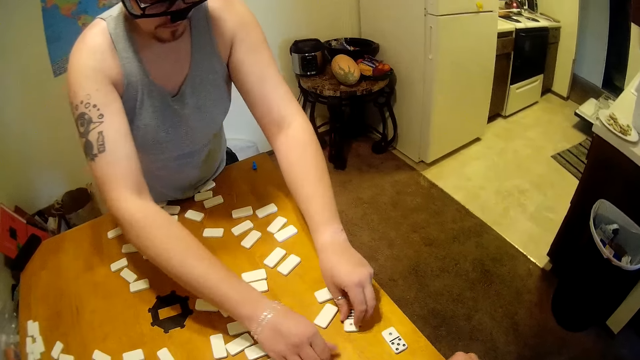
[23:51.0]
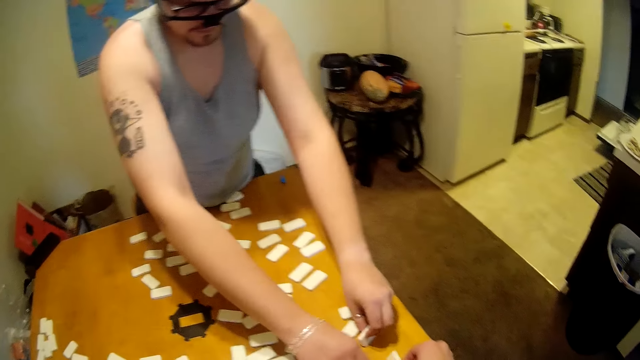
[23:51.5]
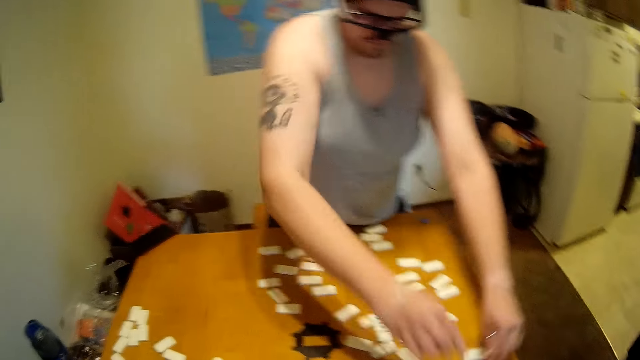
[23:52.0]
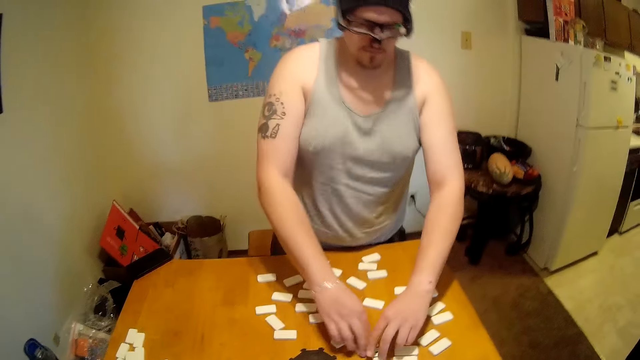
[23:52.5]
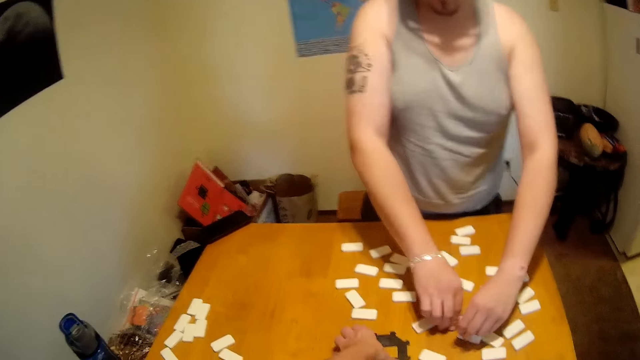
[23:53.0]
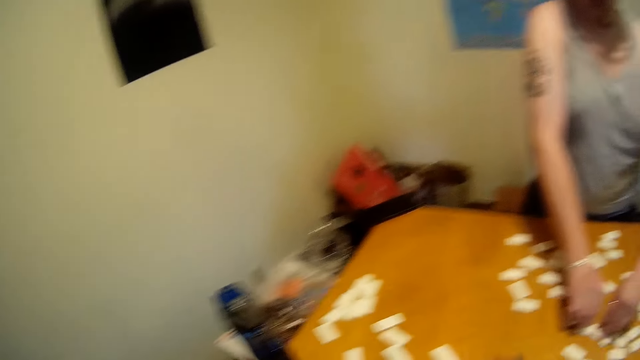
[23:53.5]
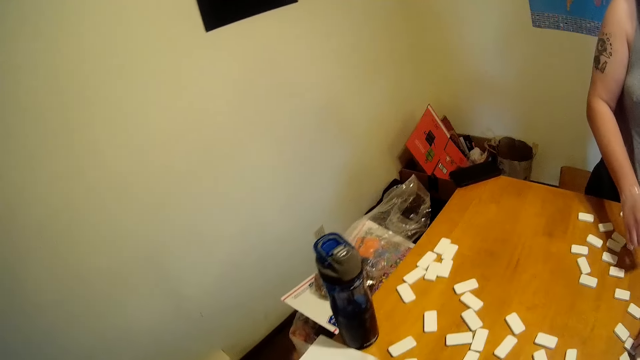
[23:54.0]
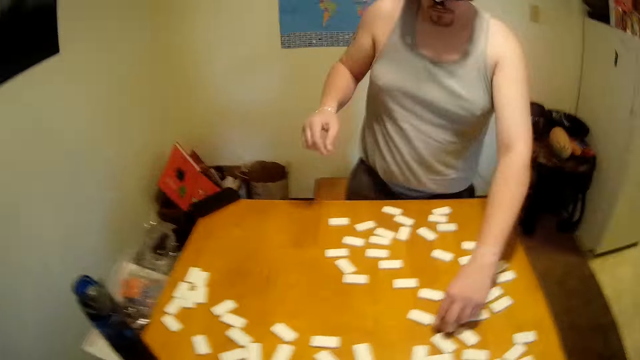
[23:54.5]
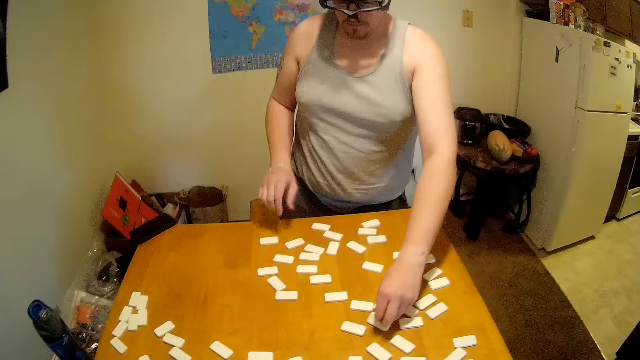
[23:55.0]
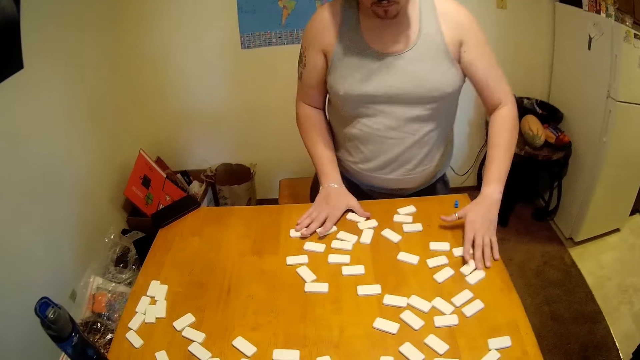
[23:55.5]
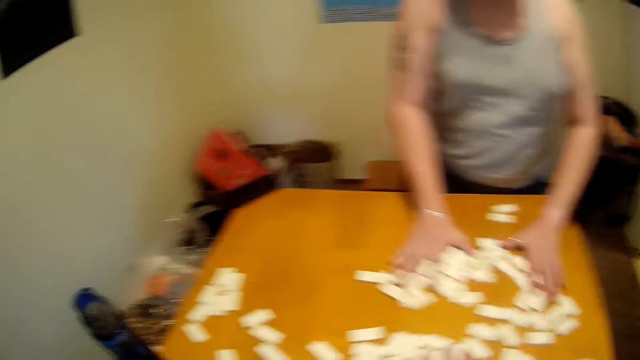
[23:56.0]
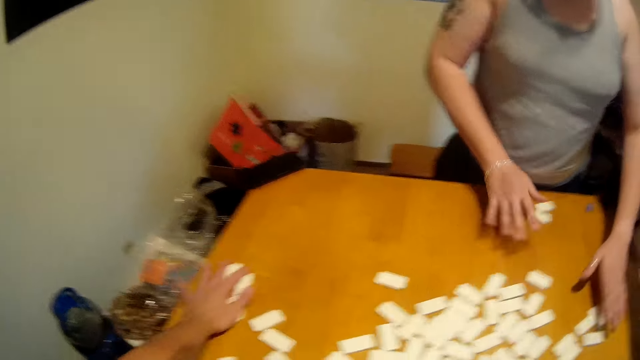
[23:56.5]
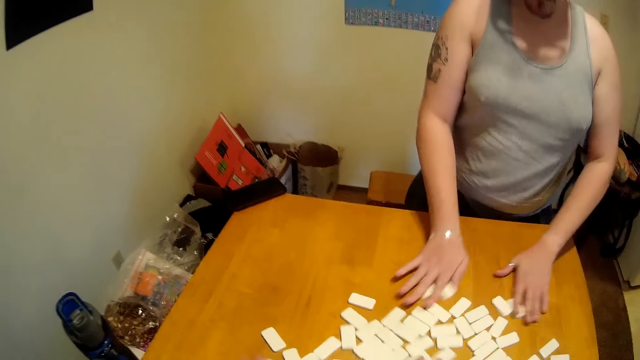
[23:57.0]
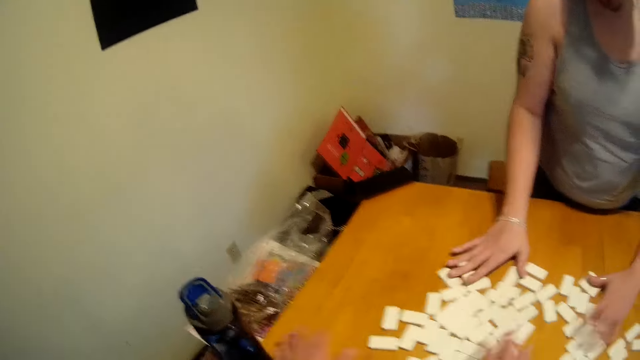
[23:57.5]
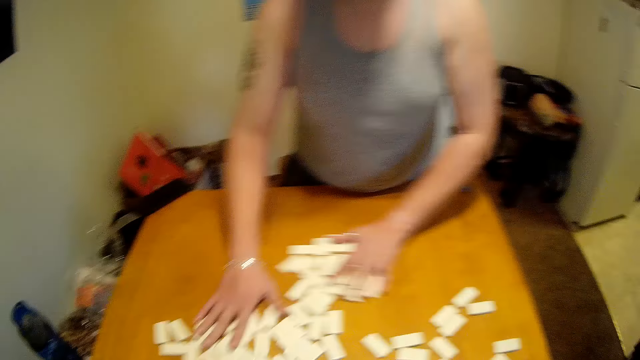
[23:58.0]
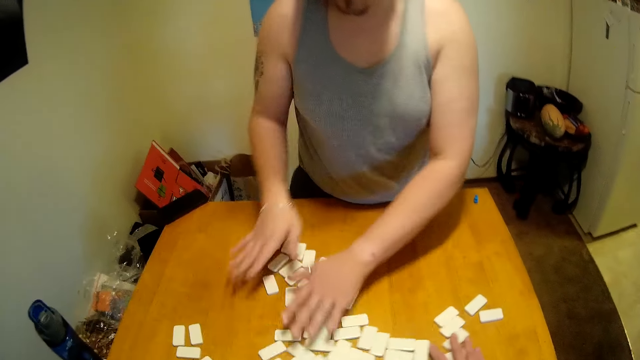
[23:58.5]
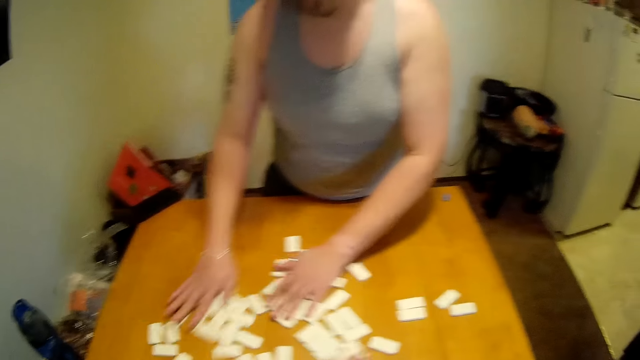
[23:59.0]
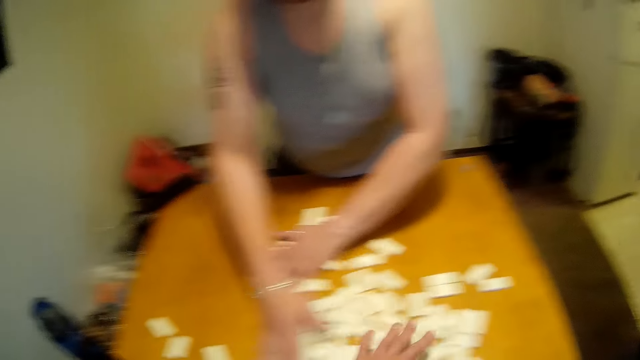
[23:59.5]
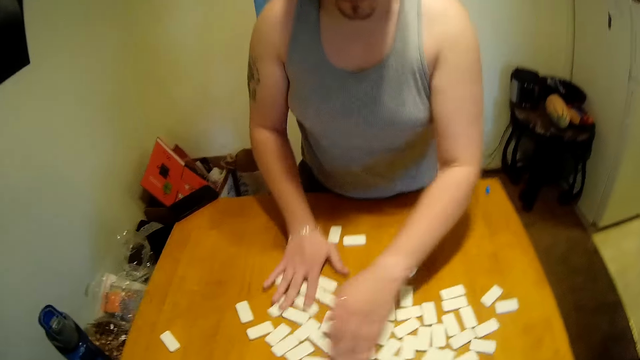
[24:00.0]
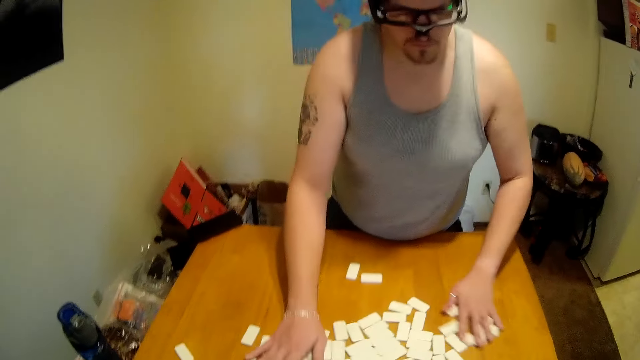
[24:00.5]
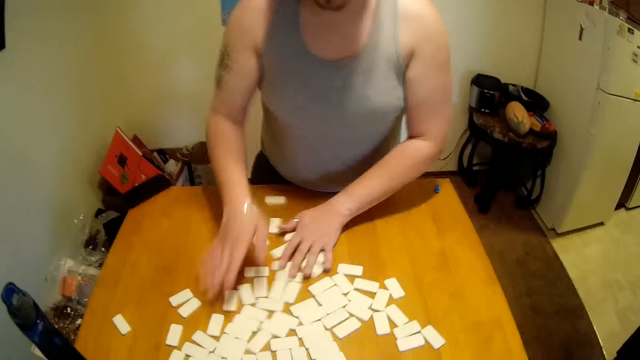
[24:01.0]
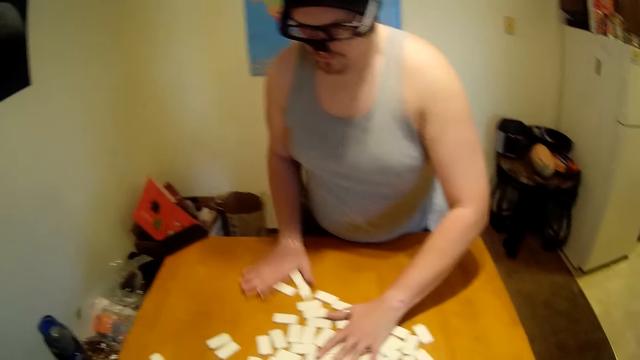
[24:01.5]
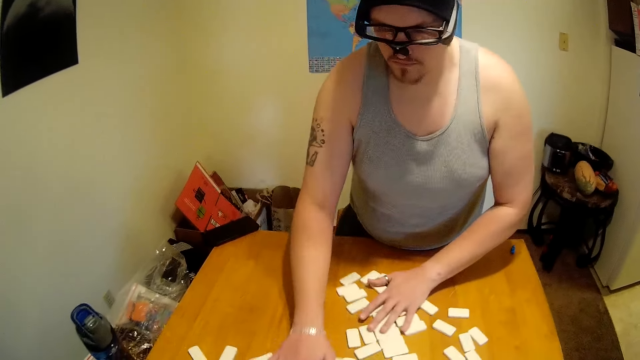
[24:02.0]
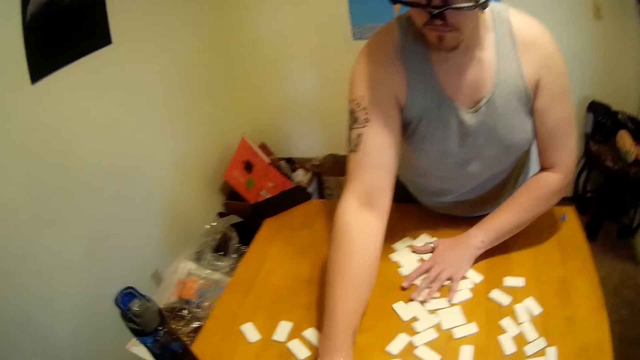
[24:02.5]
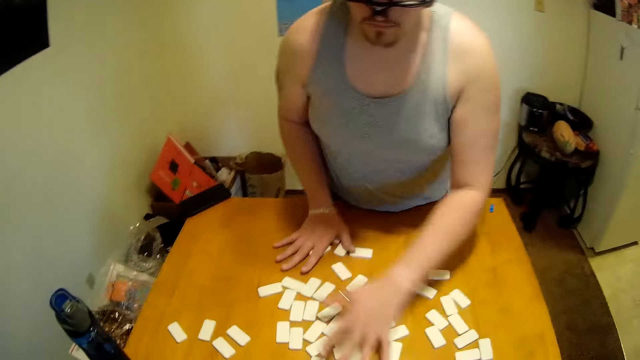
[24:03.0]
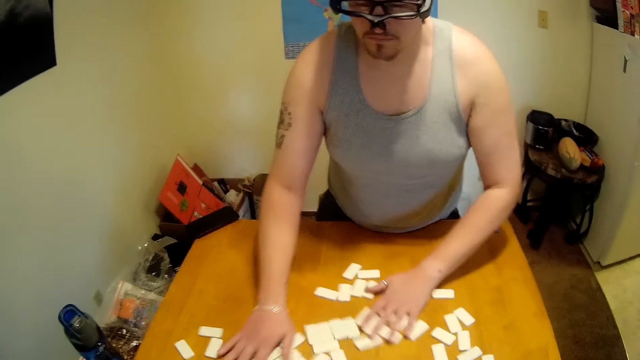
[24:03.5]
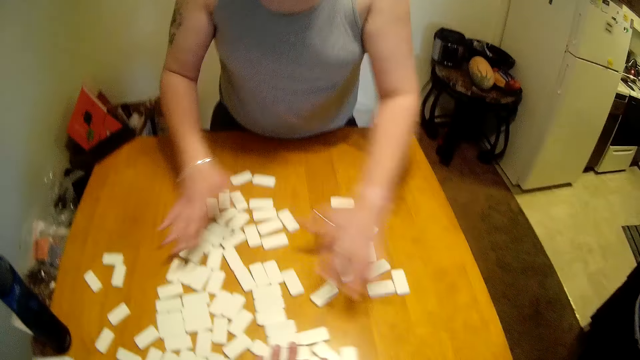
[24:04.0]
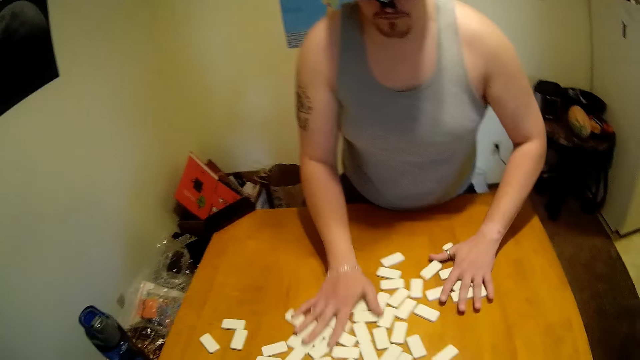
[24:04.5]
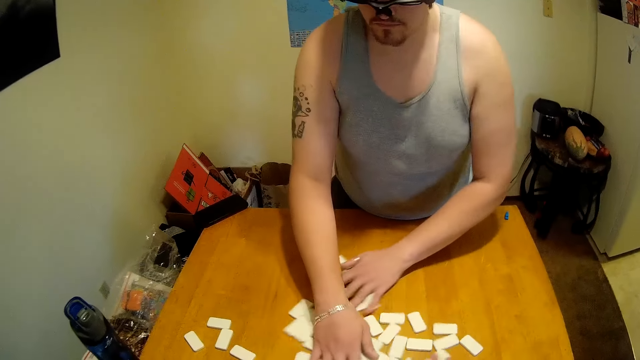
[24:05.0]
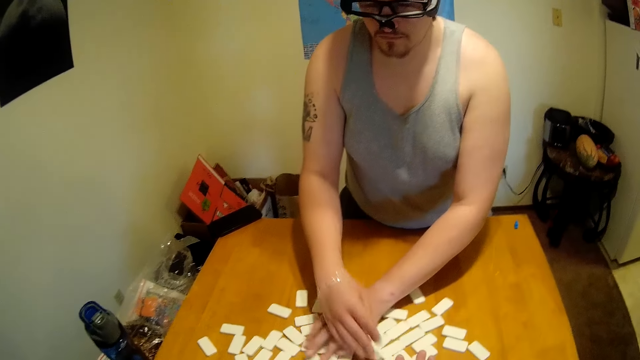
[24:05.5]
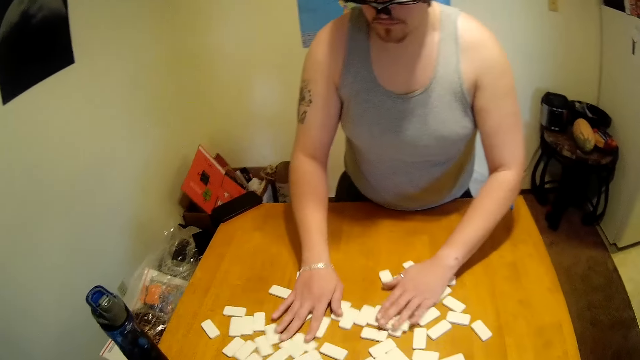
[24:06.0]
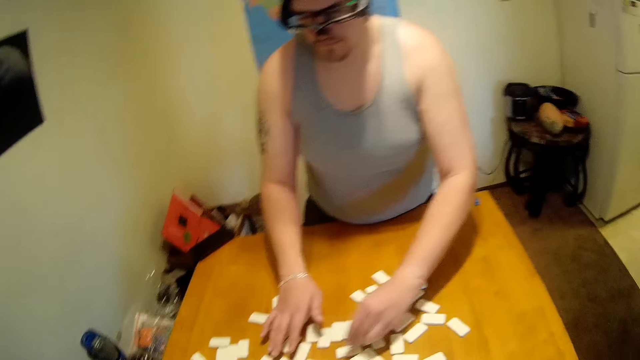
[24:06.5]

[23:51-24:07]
A man puts the tiles together. The man moves the dominoes. The camera wearer puts the tiles together. The man mixes the tiles on a table. The camera wearer mixes the tiles on the table. The man mixes the tiles on the table.

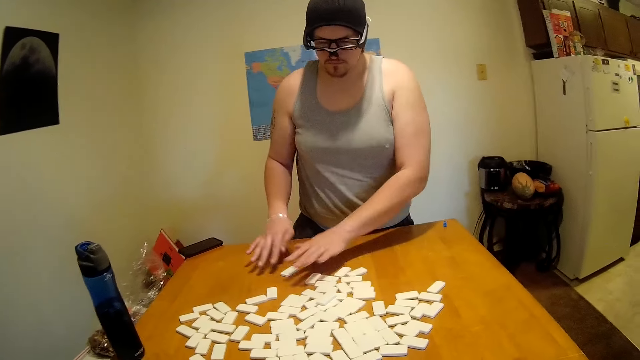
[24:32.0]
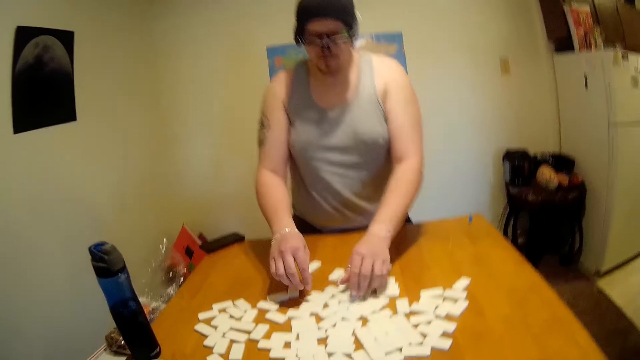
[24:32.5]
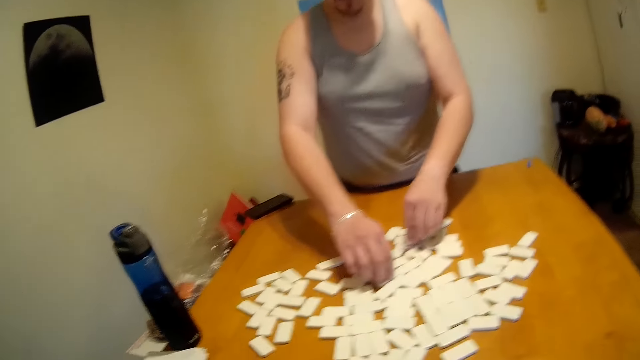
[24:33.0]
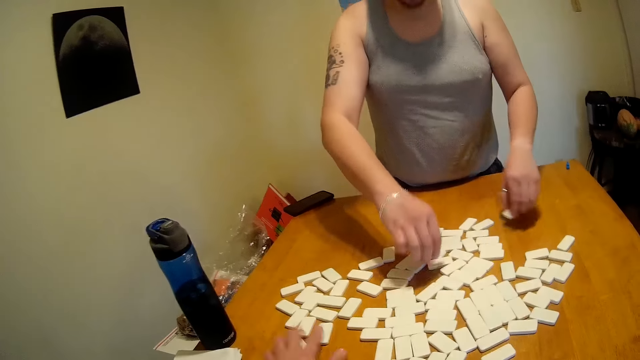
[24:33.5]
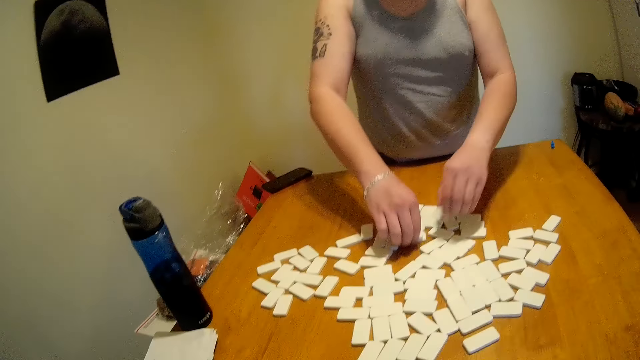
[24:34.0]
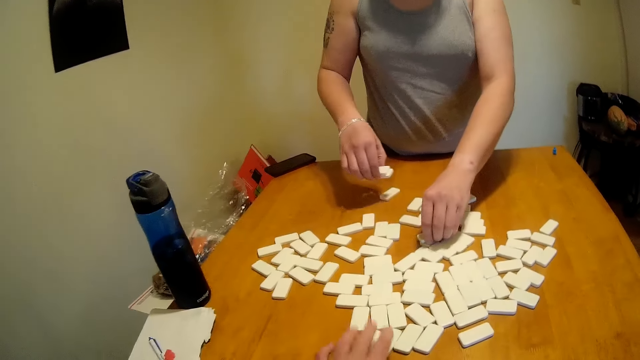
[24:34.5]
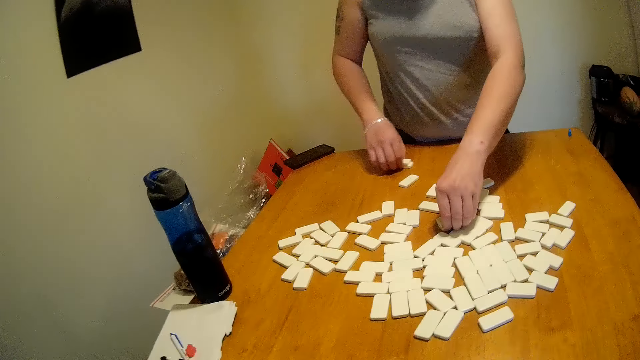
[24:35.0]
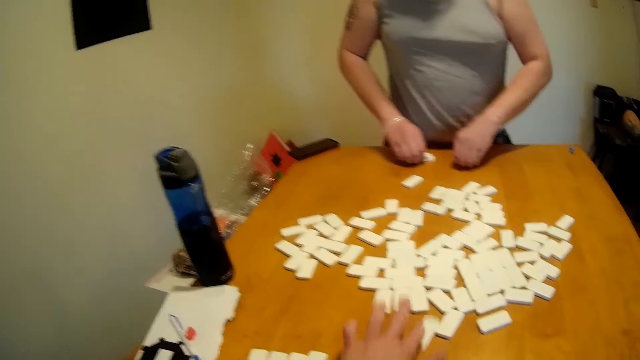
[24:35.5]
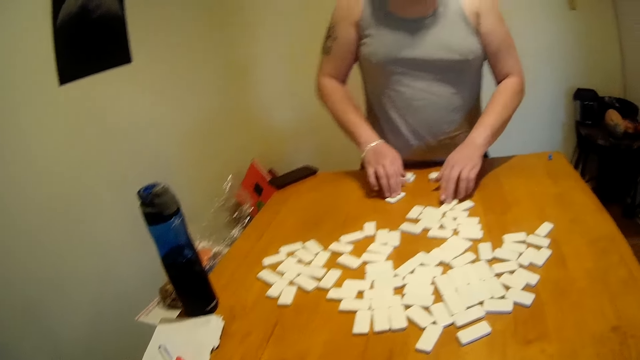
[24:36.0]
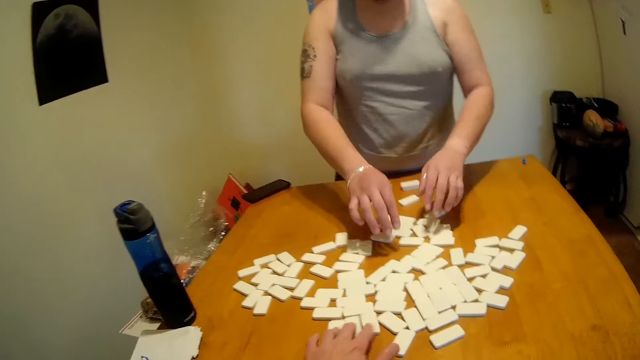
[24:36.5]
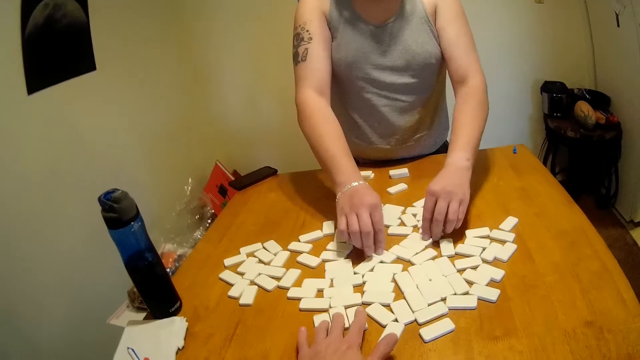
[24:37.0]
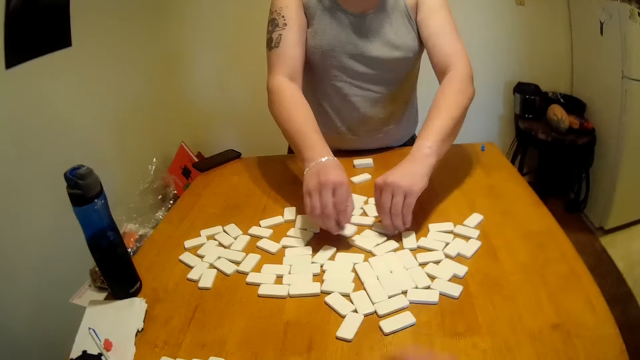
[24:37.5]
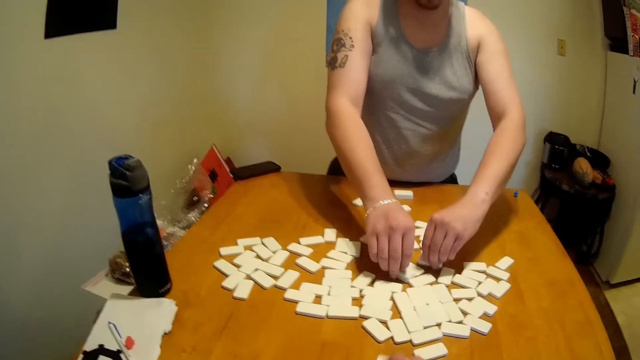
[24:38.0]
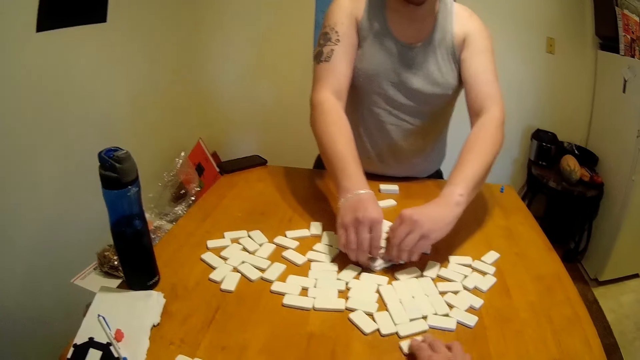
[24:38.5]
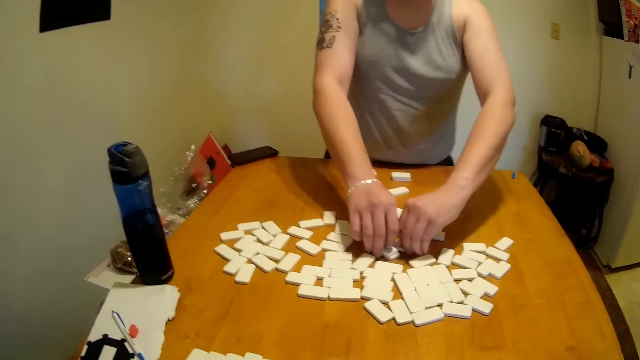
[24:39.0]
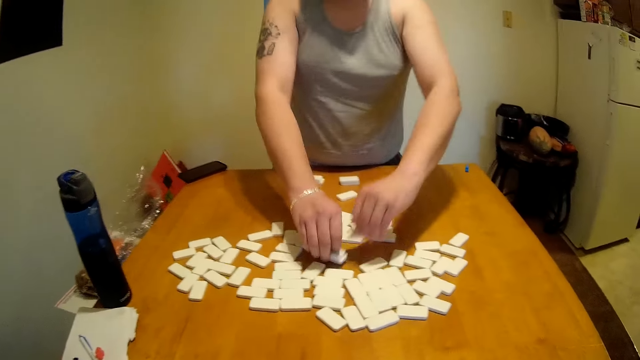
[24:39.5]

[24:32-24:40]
A man picks dominoes or tiles from the table. The camera wearer moves the tiles on the table. The man places the tiles on the table. The camera wearer moves the dominoes toward his side. The man picks tiles from the others.
